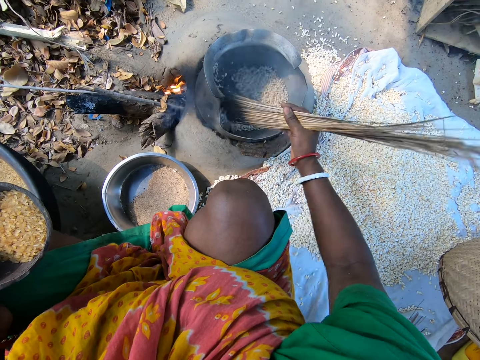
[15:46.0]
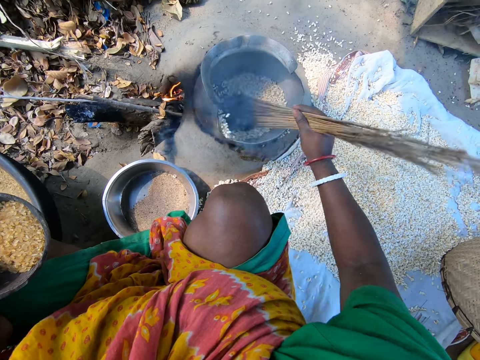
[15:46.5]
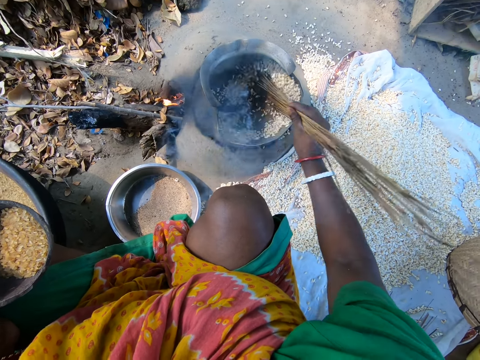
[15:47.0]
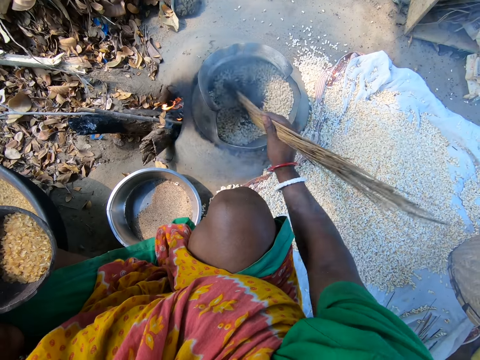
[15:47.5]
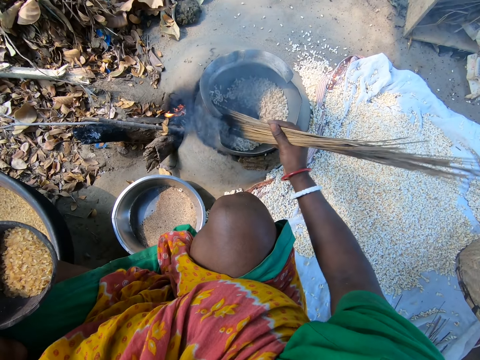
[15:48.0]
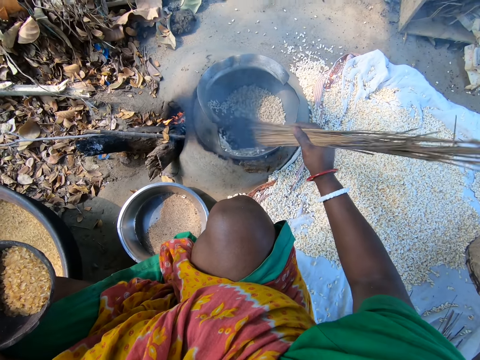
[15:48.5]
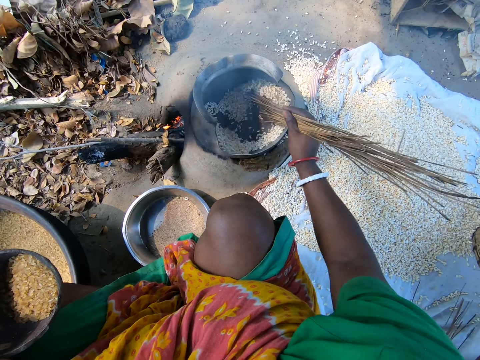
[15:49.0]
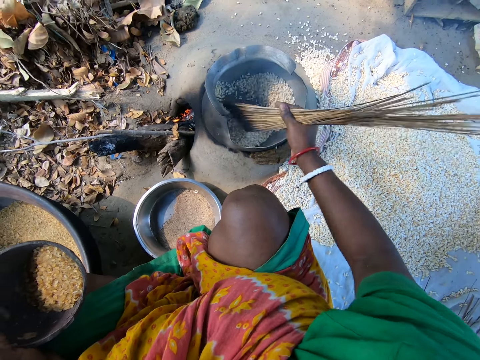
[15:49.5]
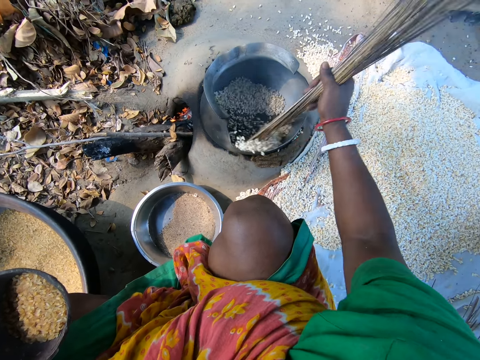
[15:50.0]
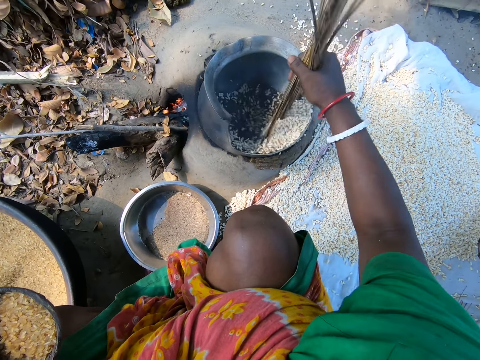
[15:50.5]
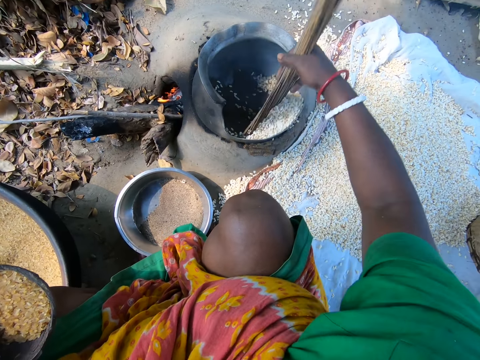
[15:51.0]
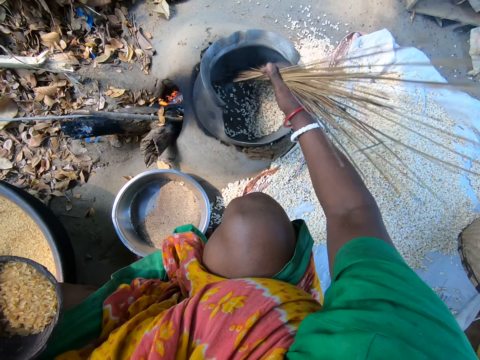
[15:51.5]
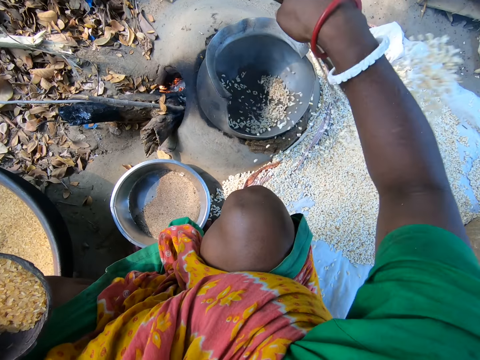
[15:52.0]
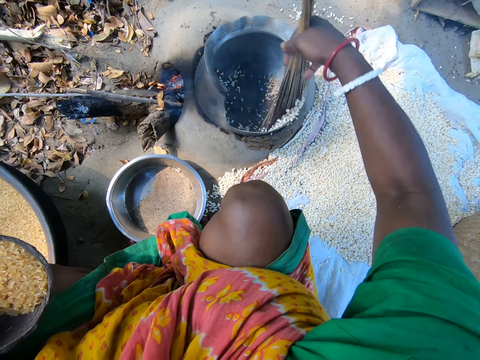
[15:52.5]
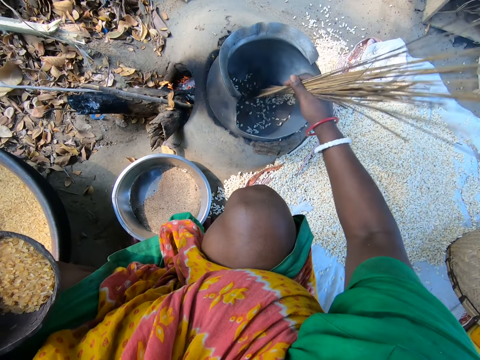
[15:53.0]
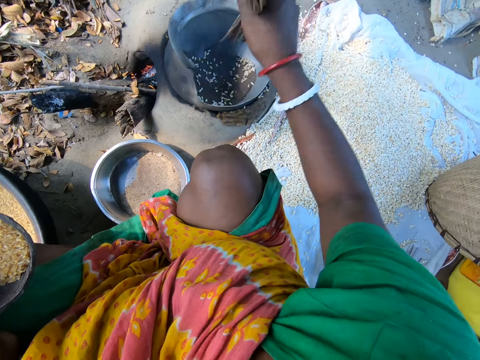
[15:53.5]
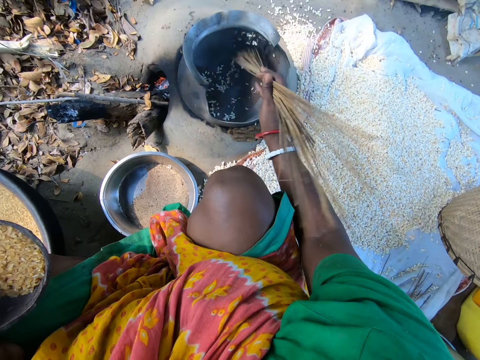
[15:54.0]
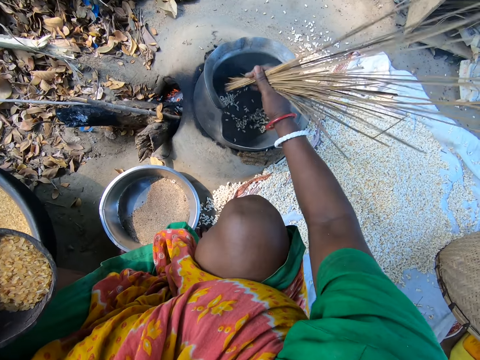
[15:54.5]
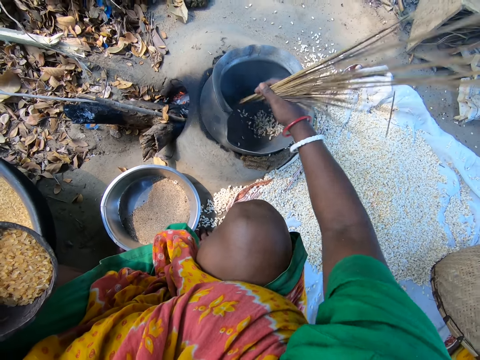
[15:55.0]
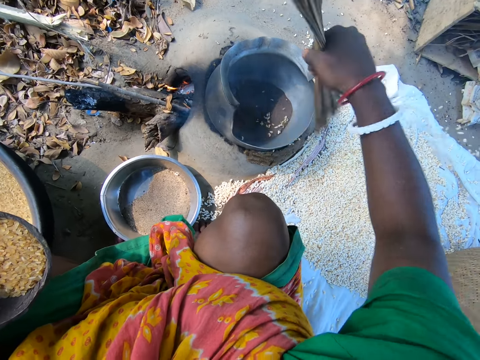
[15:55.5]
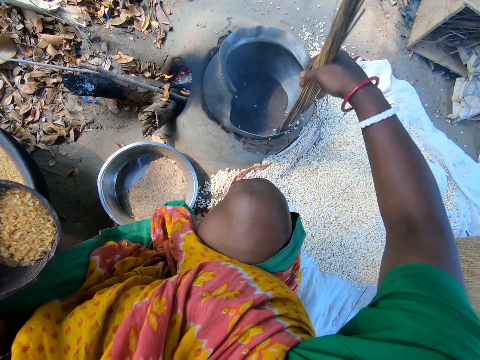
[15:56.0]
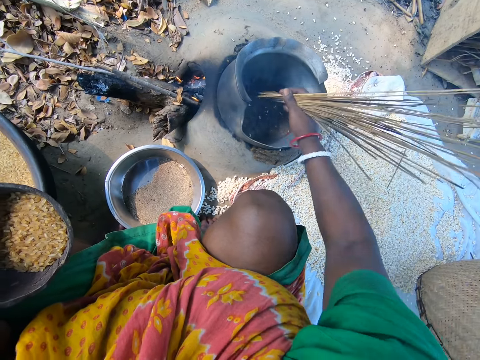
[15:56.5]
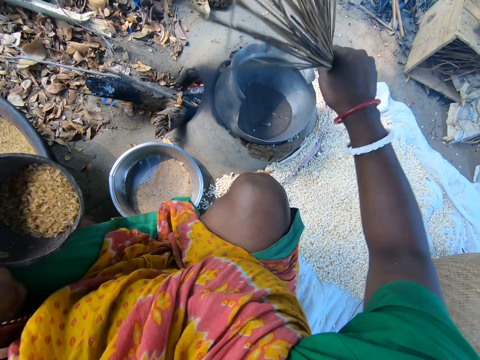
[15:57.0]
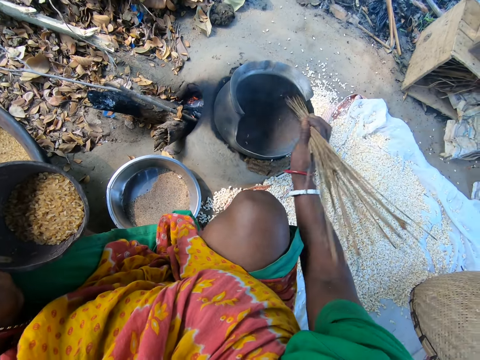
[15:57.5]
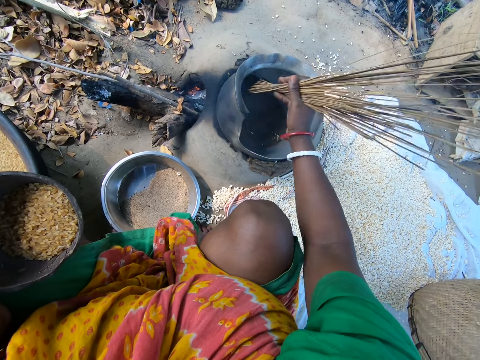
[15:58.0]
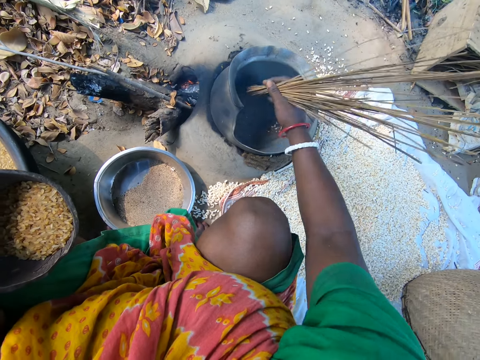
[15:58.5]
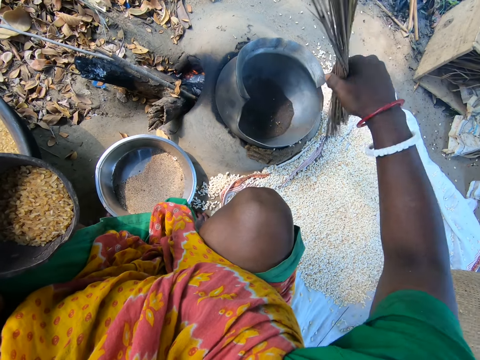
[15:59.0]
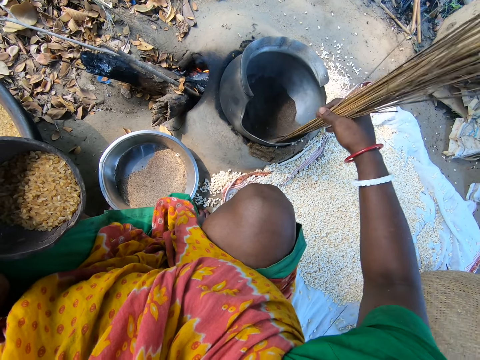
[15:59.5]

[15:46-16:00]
The camera wearer pours the grains on the sack on the ground with the sticks. They remove the grains from the pot. They mix up the grains in the pot with the sticks. They pour the grains on the sack on the ground with the sticks. They mix up the grains in the pot with the sticks.

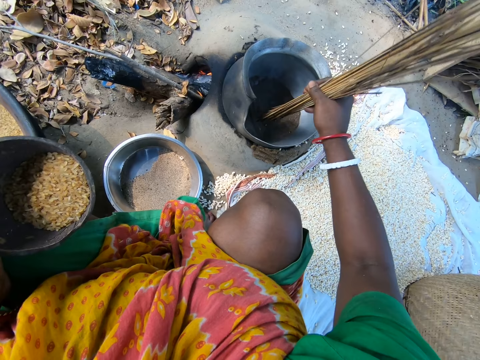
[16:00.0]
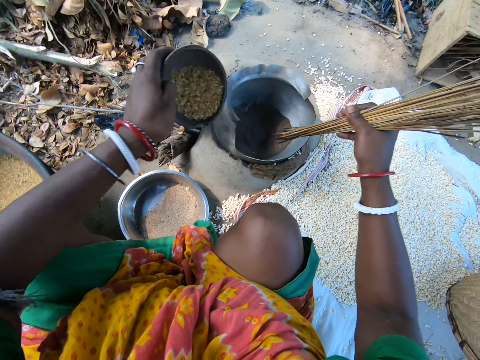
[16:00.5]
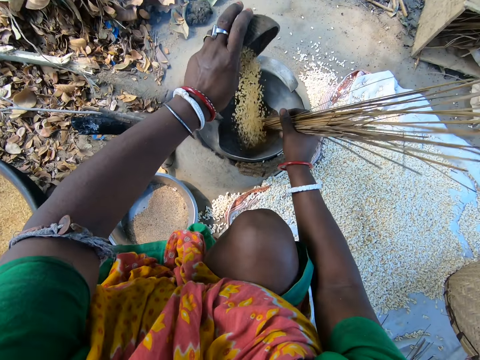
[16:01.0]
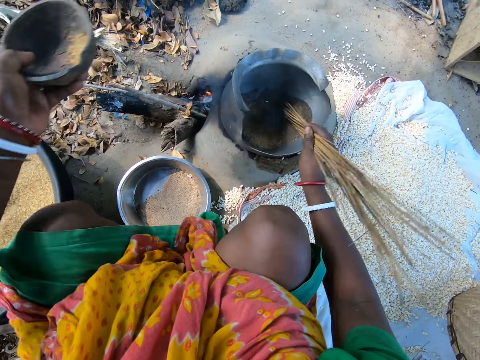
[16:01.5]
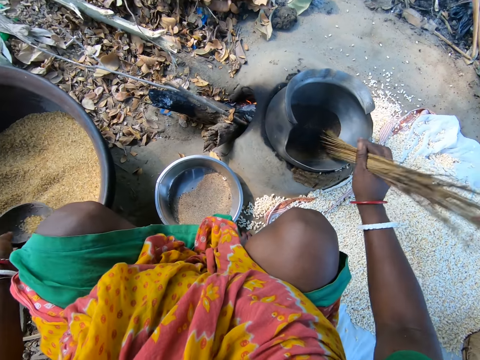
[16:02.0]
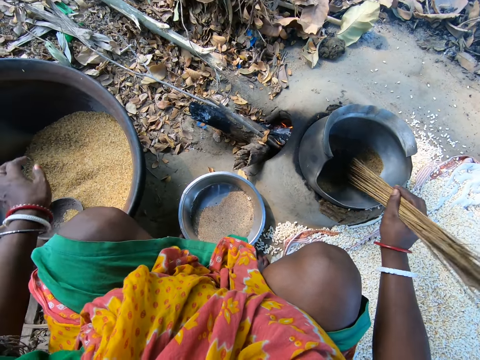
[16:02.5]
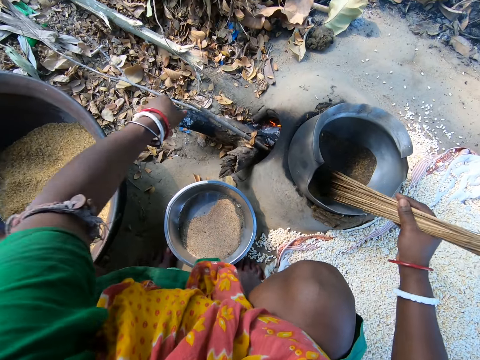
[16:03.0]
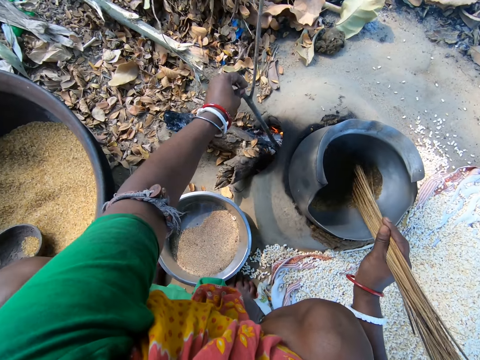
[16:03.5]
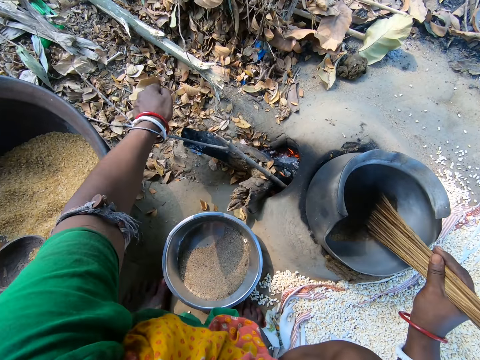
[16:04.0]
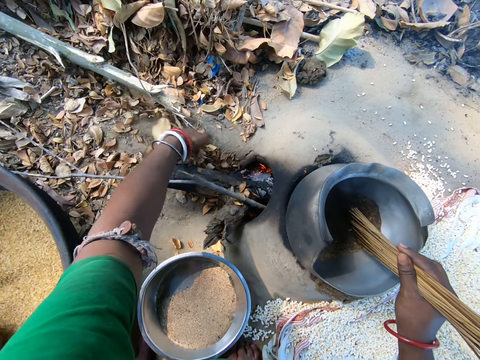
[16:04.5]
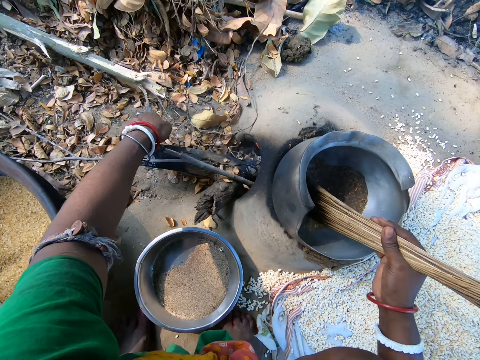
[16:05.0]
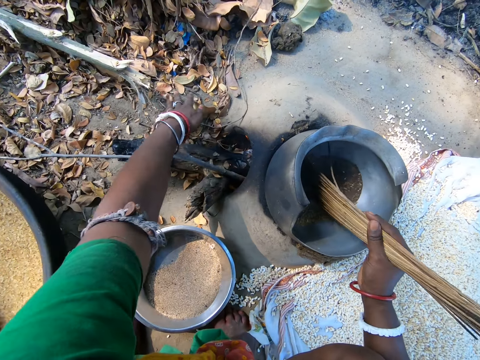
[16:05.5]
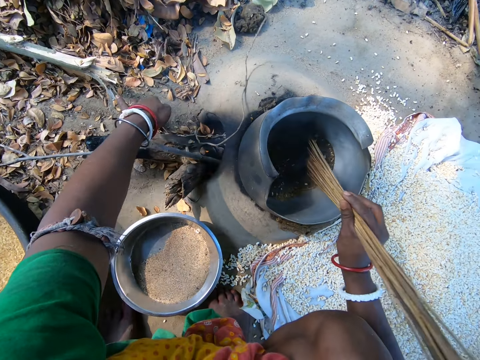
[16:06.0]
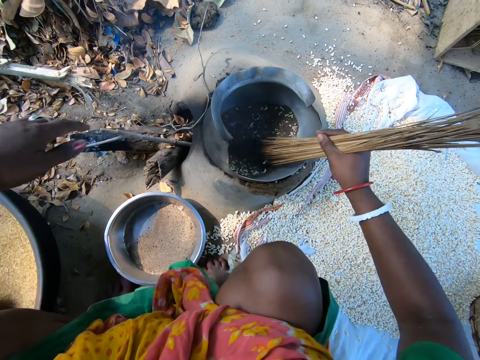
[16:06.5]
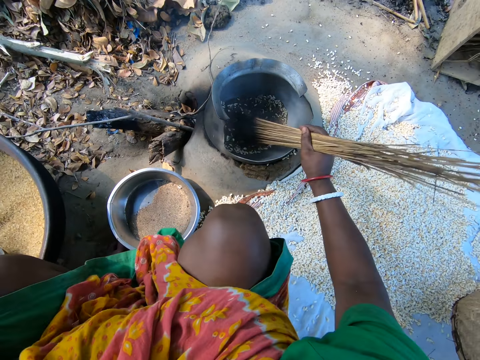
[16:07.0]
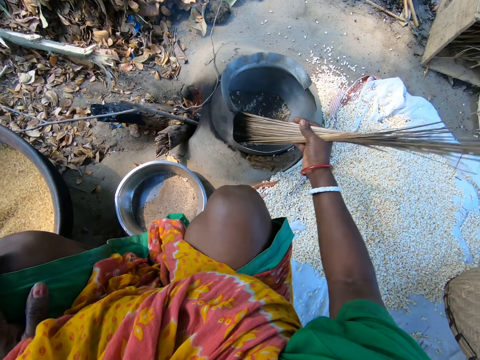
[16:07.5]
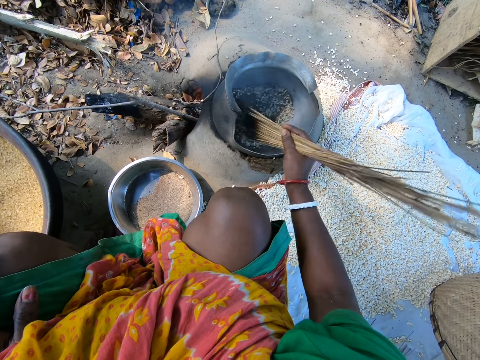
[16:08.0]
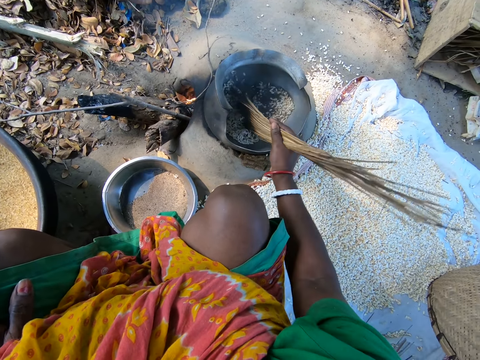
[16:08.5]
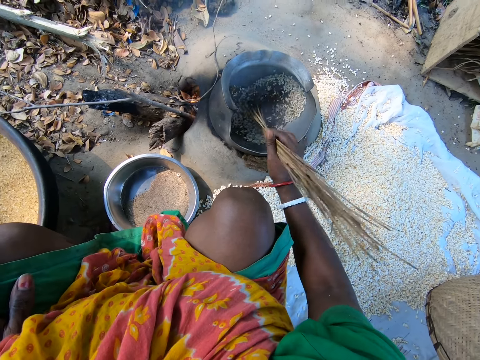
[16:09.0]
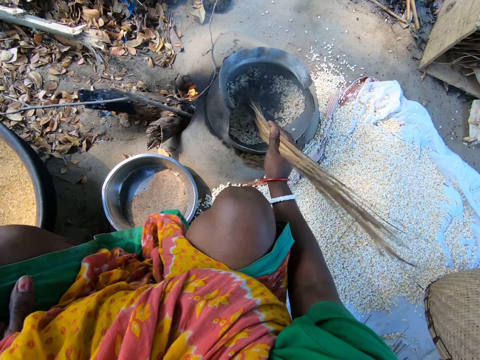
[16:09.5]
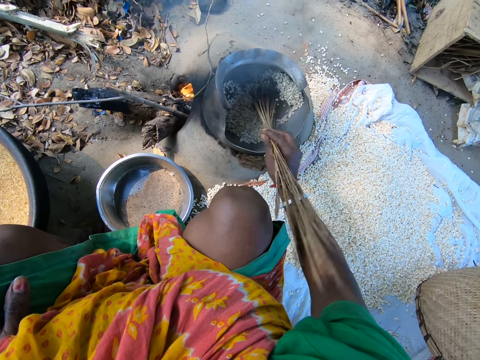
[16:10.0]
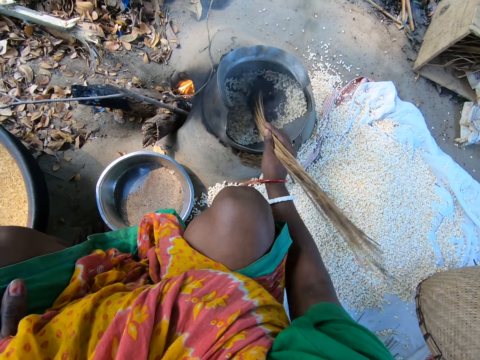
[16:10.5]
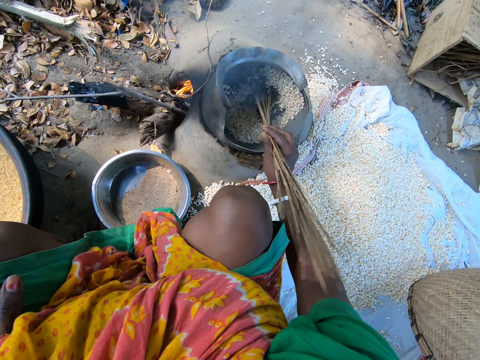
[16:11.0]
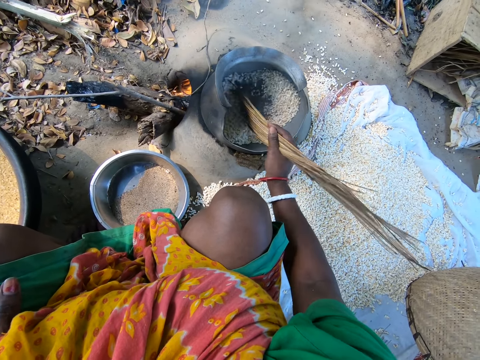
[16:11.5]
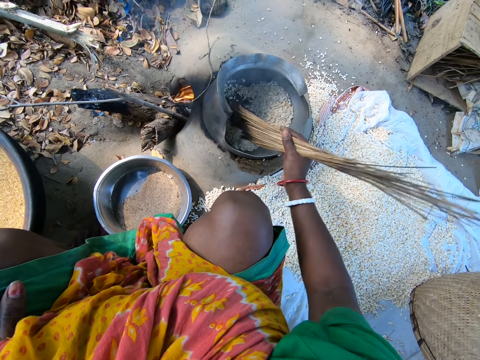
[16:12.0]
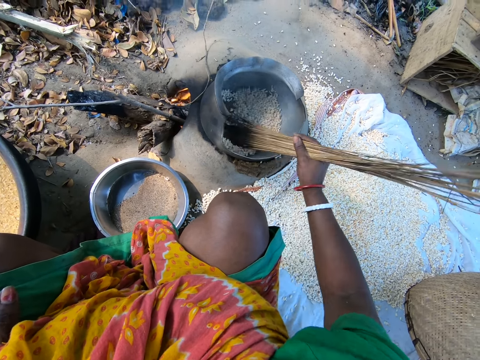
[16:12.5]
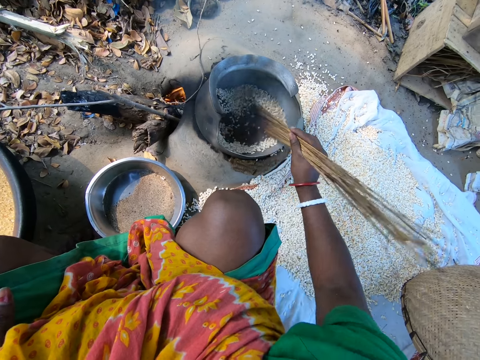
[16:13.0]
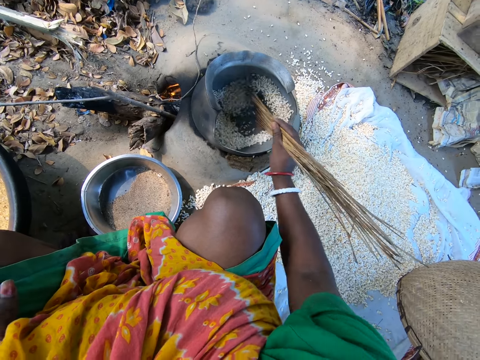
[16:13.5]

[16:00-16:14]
The camera wearer pours the grains in the pot. They mix up the grains in the pot with the sticks. They moderate the fire with the wood. They sweep the leaves into the fire with the hands. They put the leaves in the fire. They mix up the grains in the pot with the sticks.
